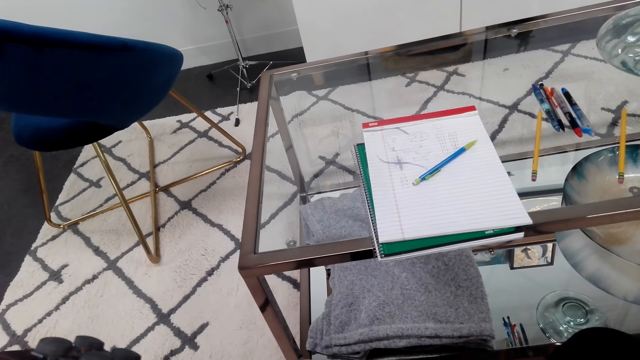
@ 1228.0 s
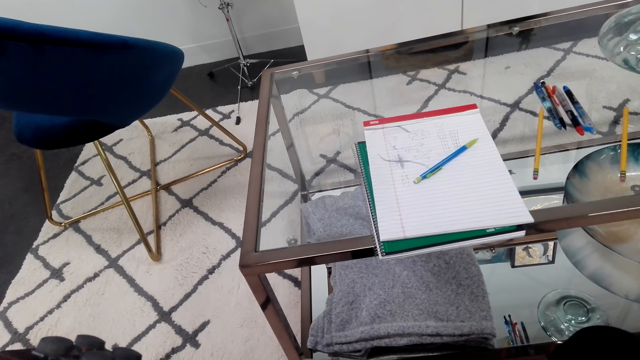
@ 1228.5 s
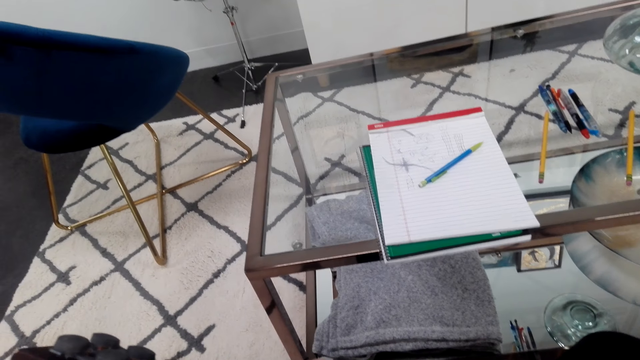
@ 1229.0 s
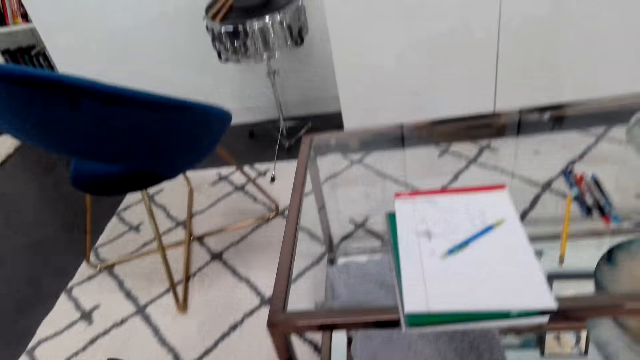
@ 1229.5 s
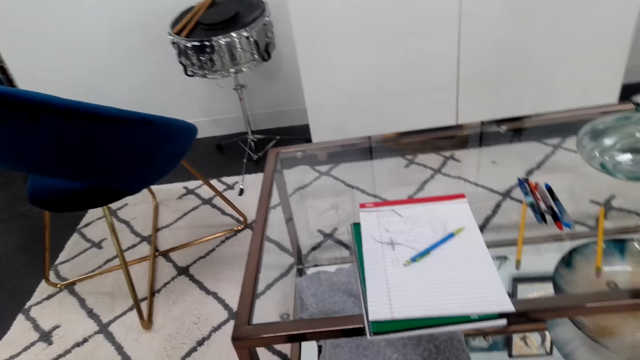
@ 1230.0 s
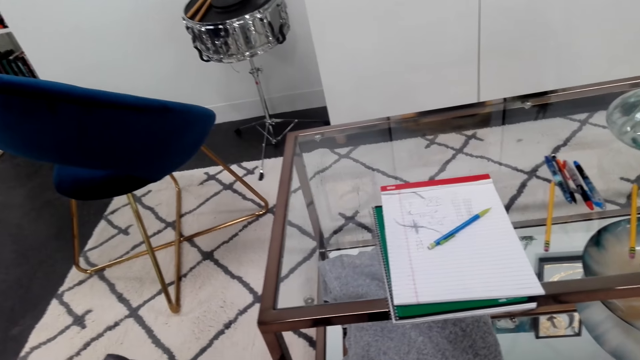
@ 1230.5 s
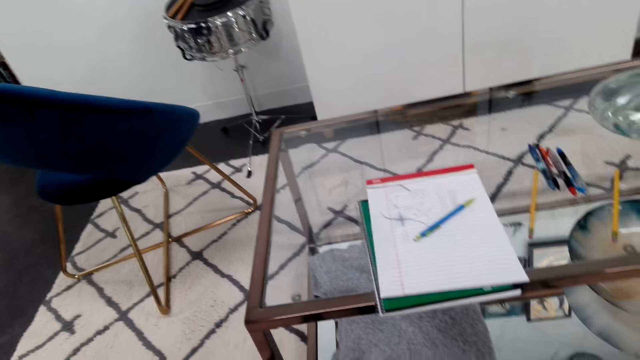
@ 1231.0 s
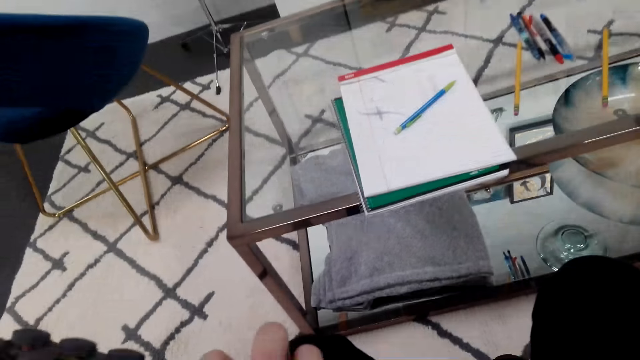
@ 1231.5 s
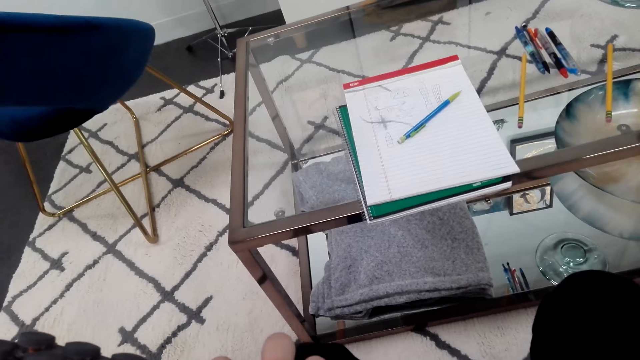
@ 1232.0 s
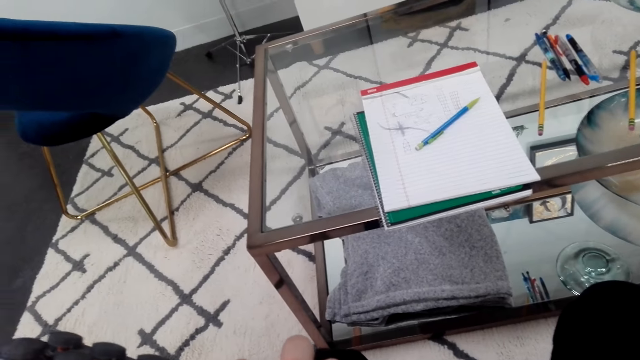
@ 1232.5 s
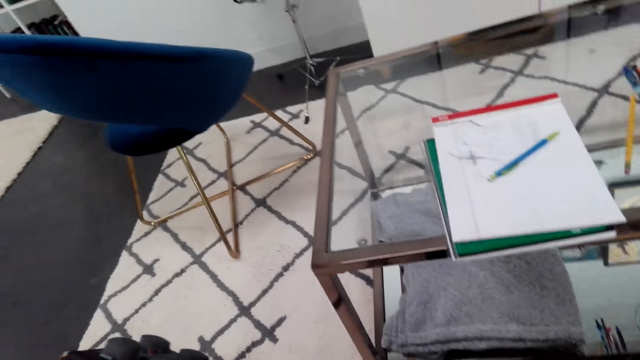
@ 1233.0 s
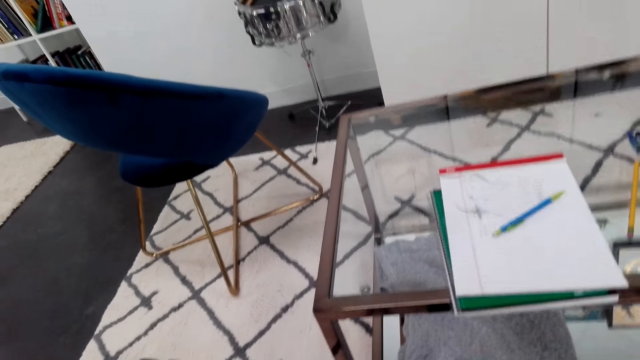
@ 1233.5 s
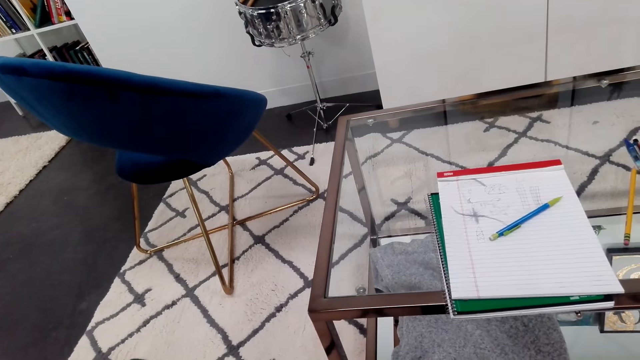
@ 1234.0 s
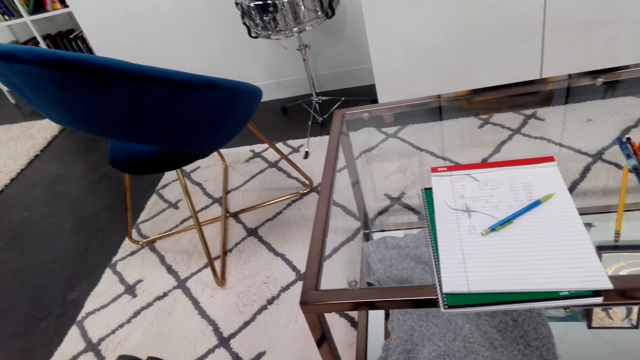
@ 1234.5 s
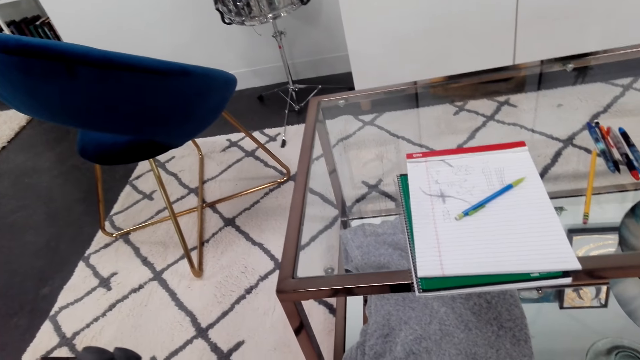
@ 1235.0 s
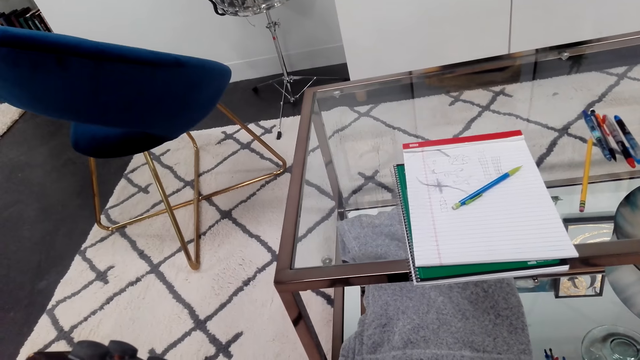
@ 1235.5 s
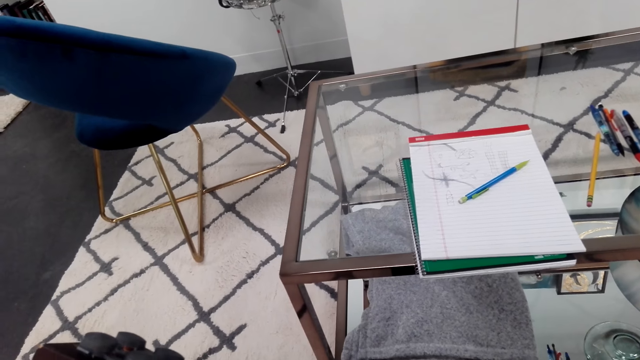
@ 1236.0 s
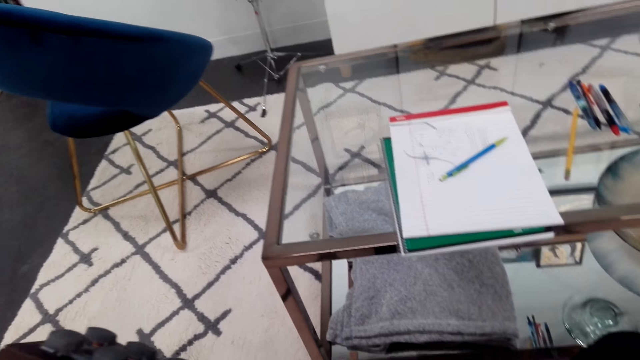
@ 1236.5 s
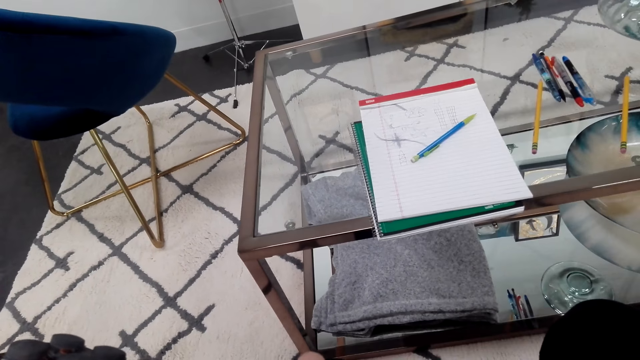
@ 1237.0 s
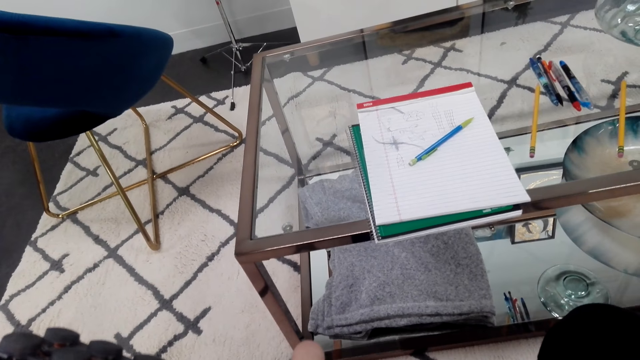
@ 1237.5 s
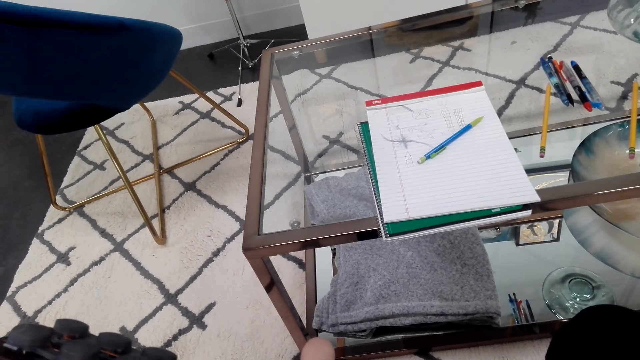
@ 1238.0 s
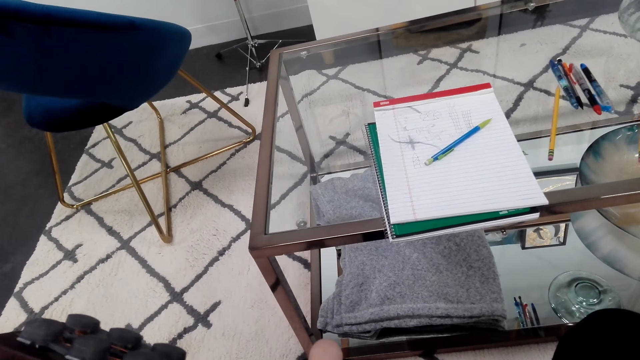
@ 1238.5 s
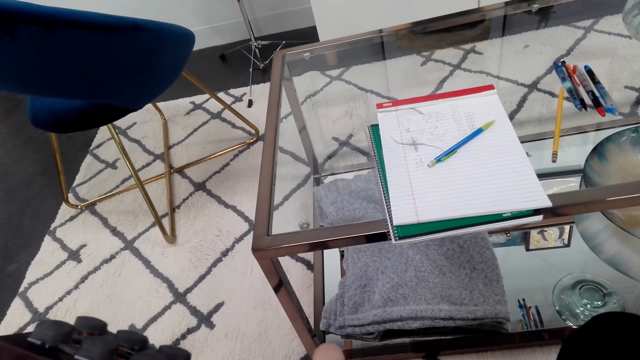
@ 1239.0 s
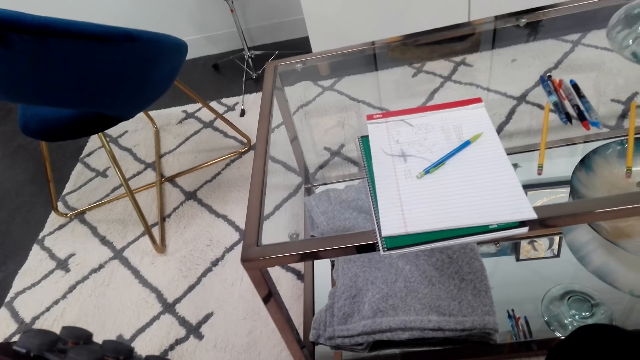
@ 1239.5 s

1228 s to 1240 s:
The camera wearer looks around. They play the guitar.

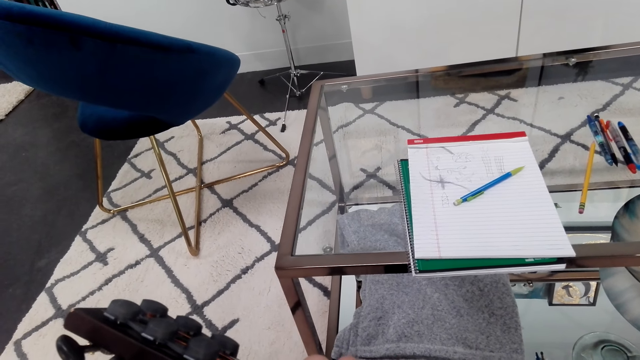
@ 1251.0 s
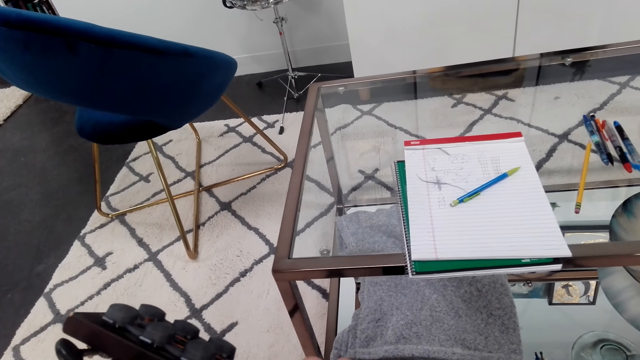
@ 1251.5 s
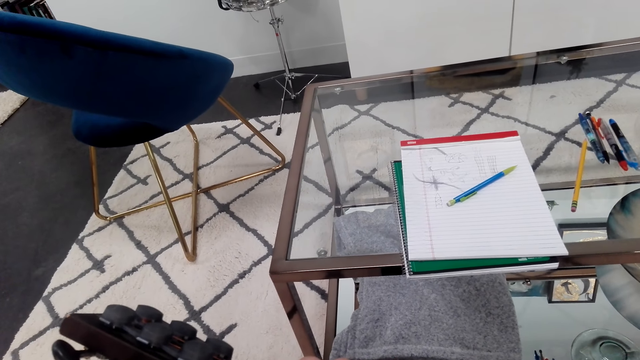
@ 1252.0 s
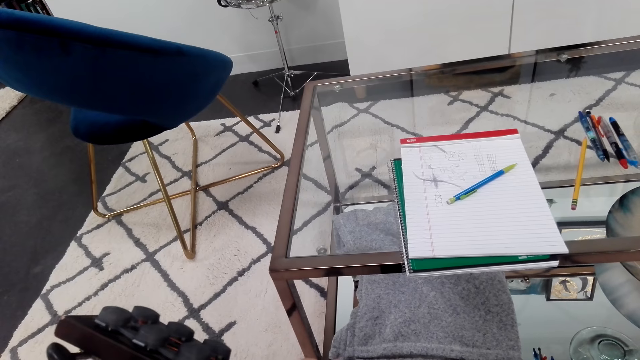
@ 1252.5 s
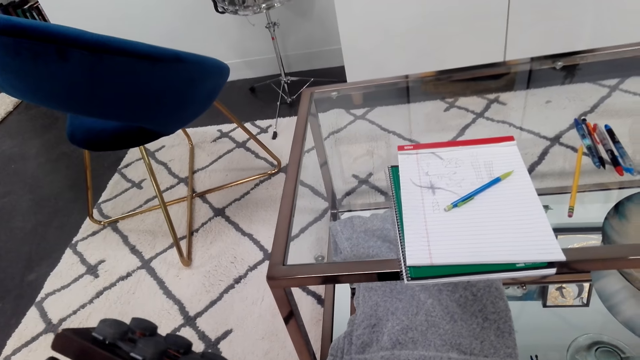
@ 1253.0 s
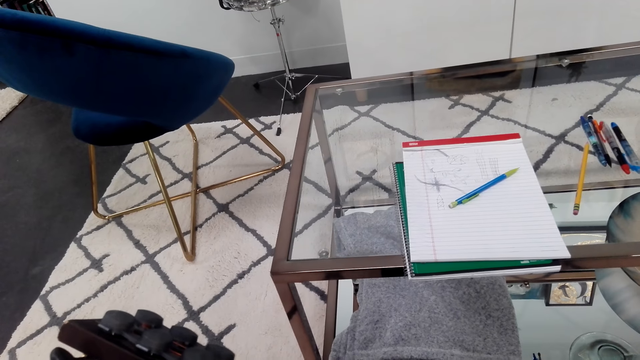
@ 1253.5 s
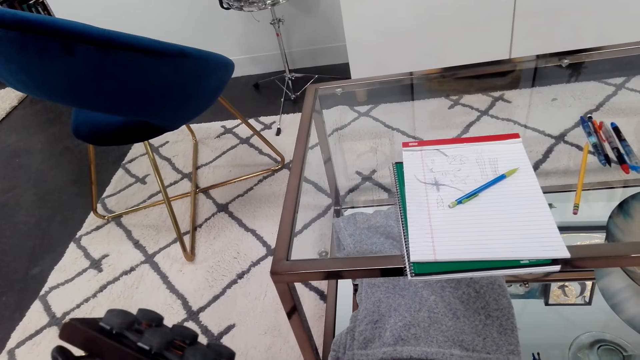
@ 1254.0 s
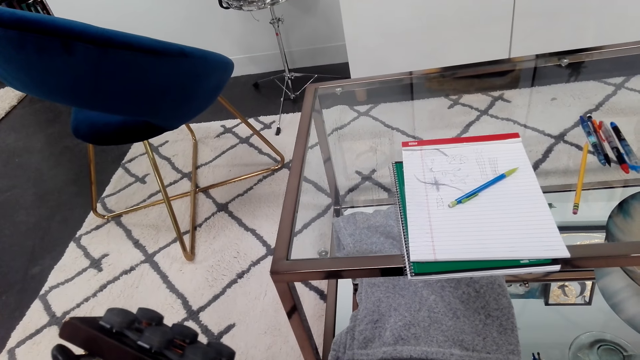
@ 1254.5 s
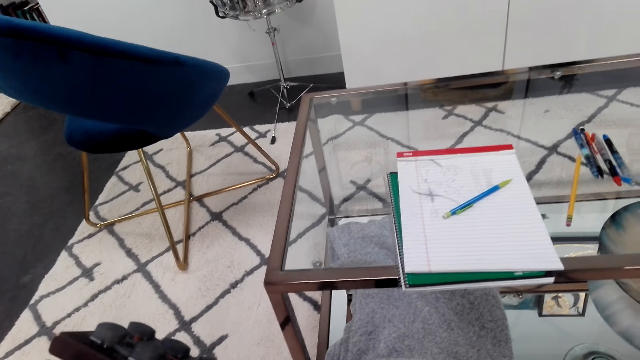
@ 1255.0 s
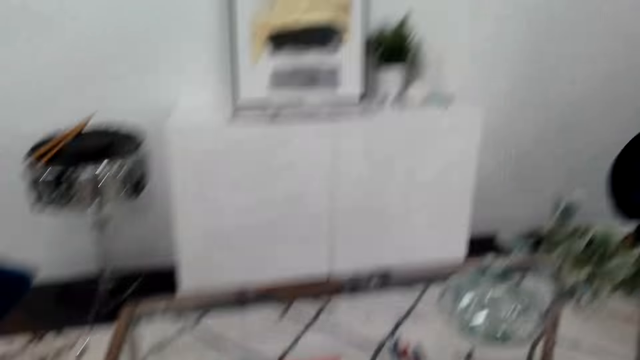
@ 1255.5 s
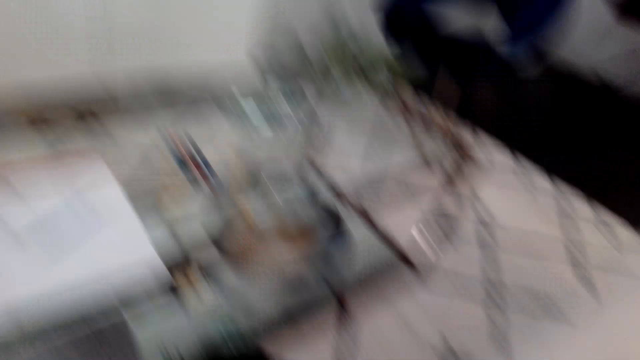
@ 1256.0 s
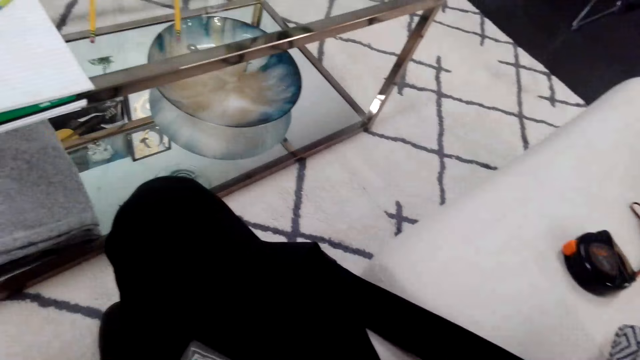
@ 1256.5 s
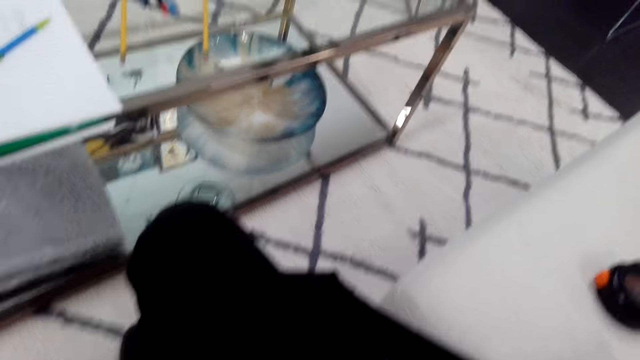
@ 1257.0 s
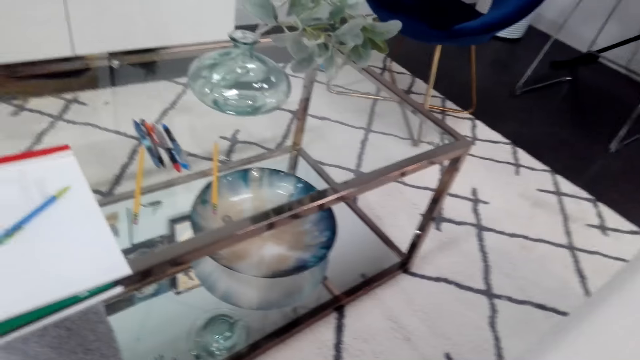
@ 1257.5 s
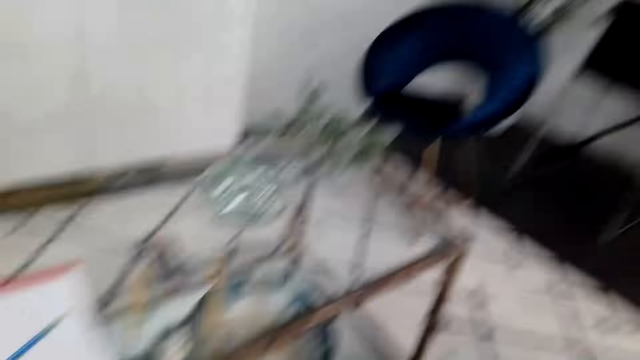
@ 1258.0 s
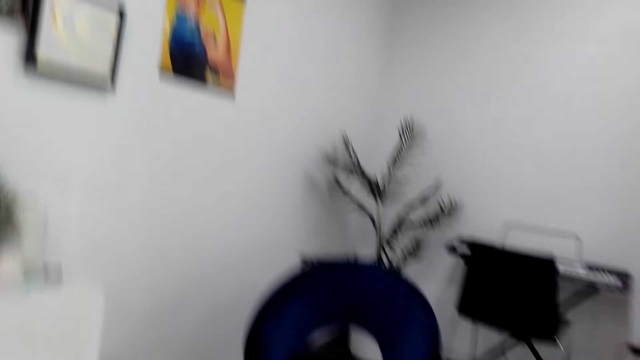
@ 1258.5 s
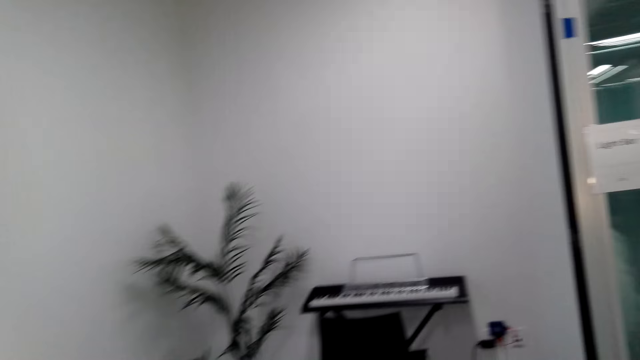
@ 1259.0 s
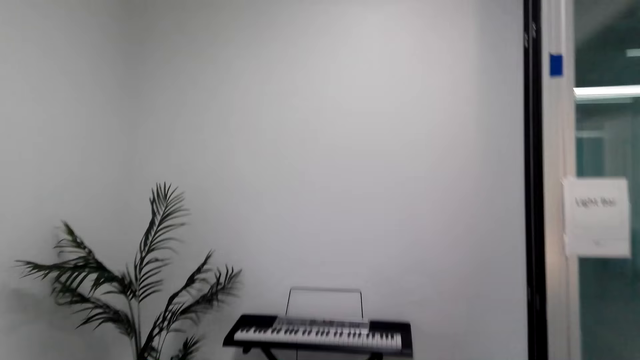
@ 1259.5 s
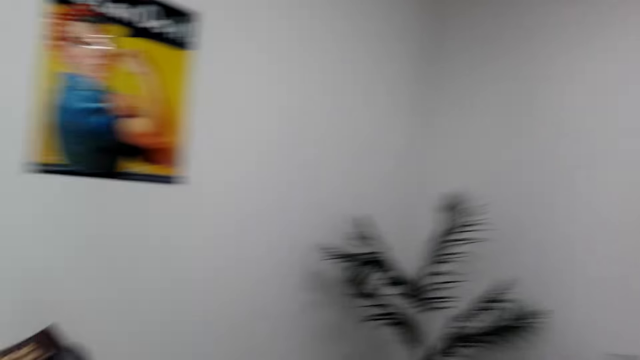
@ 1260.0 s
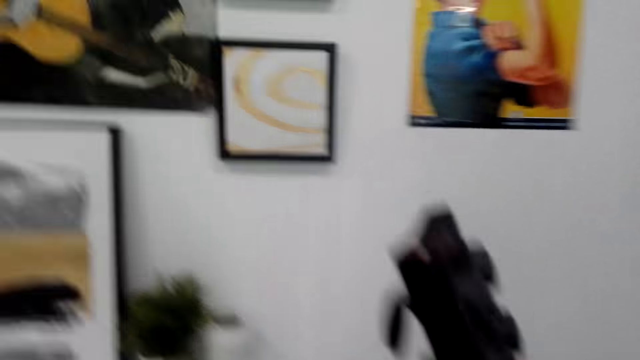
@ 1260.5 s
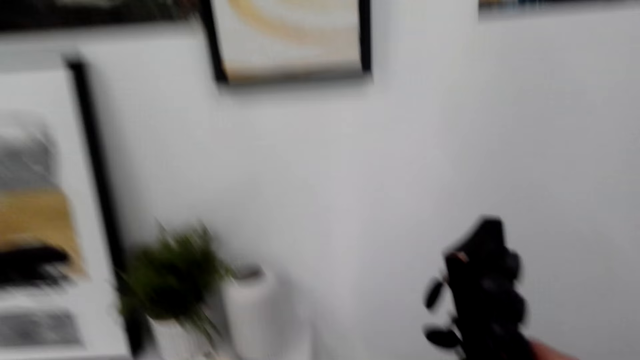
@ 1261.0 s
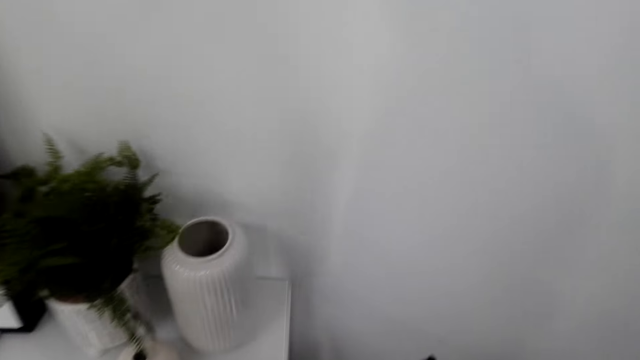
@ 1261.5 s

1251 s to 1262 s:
The camera wearer plays the guitar. They play the guitar and look around. They stop playing the guitar. They look around. They walk around.
